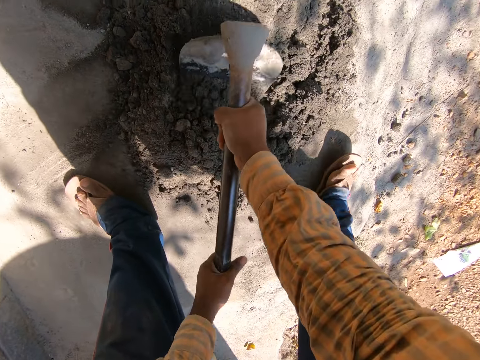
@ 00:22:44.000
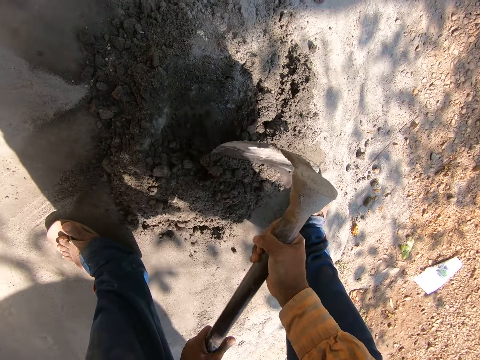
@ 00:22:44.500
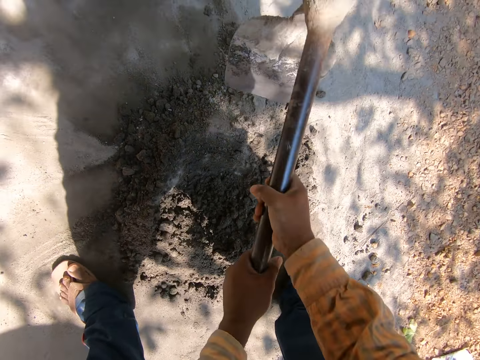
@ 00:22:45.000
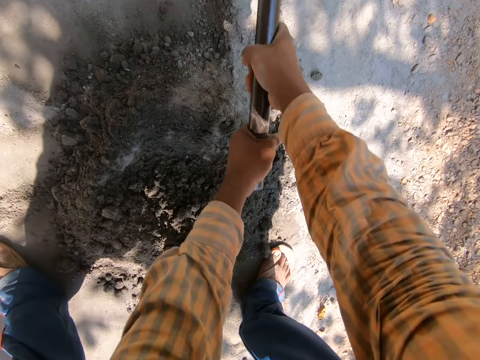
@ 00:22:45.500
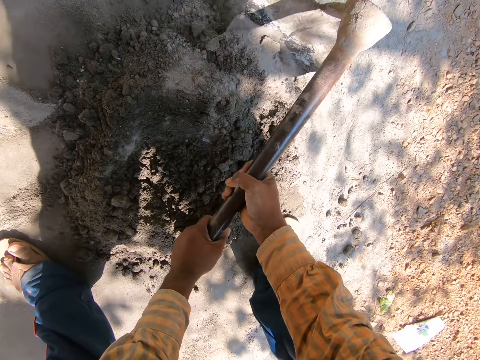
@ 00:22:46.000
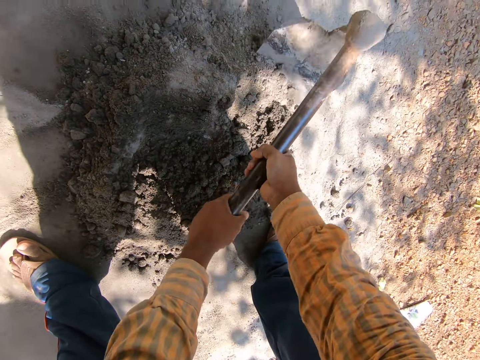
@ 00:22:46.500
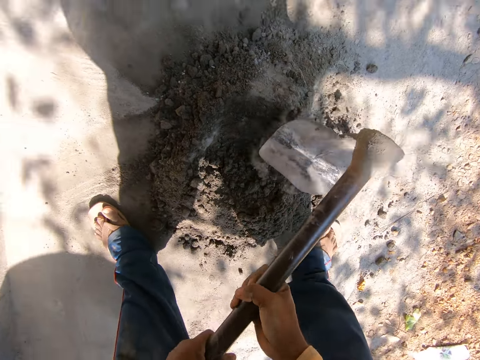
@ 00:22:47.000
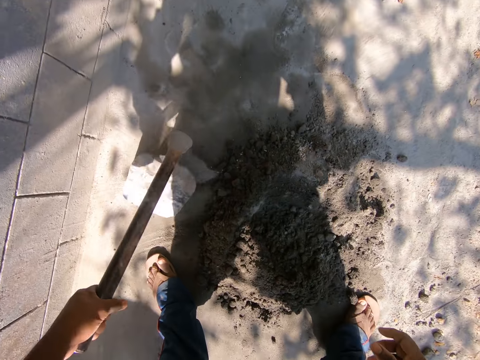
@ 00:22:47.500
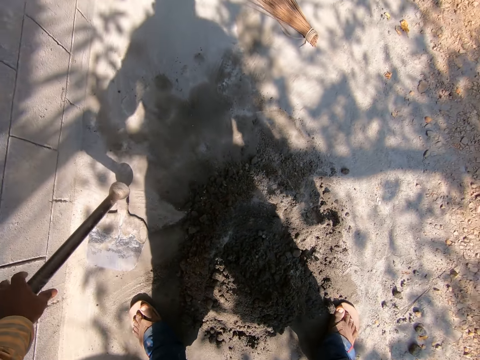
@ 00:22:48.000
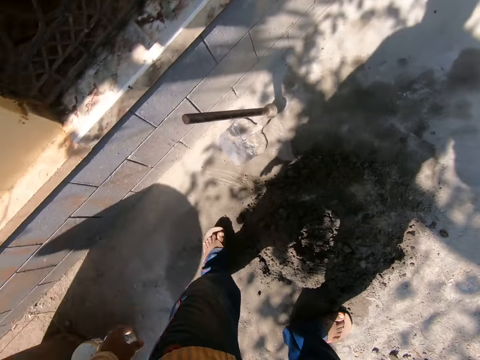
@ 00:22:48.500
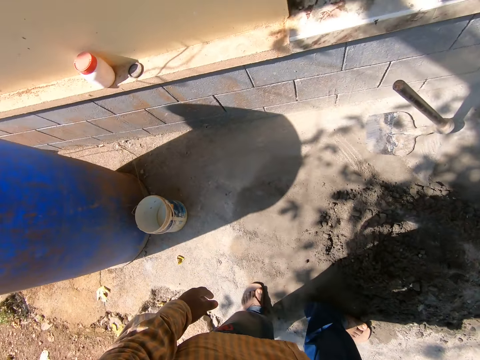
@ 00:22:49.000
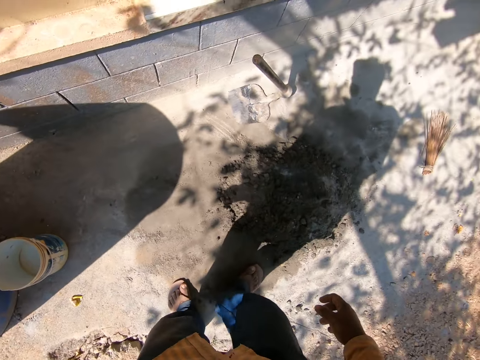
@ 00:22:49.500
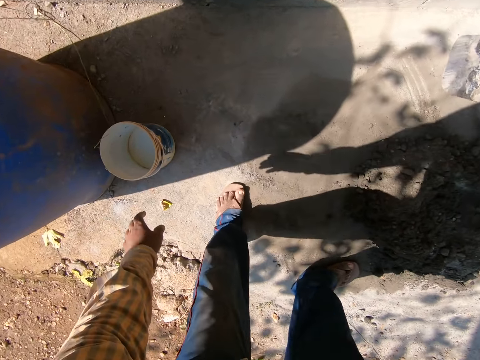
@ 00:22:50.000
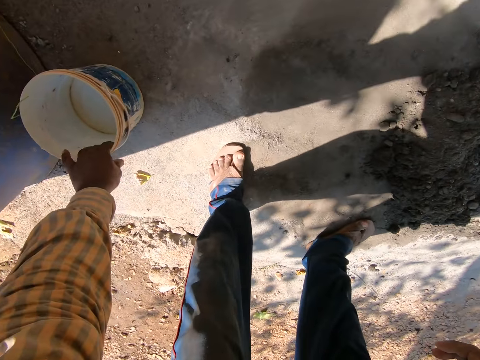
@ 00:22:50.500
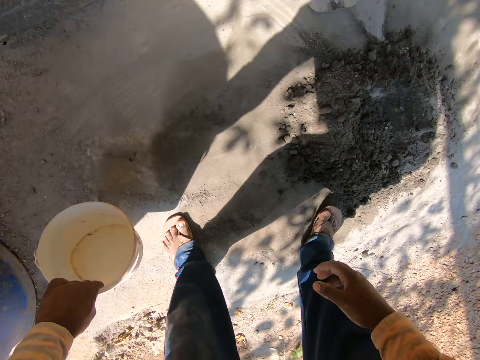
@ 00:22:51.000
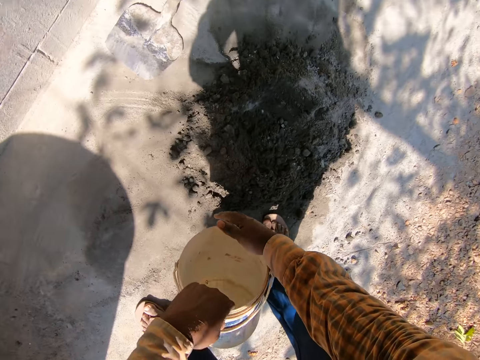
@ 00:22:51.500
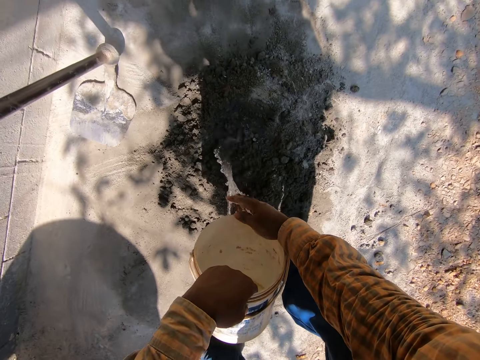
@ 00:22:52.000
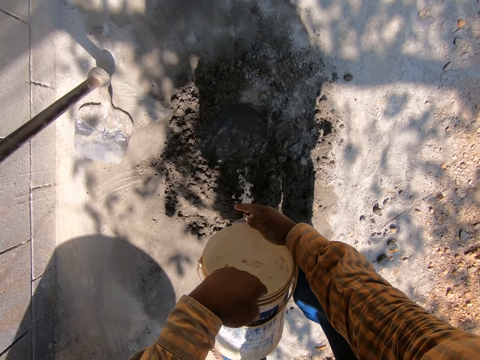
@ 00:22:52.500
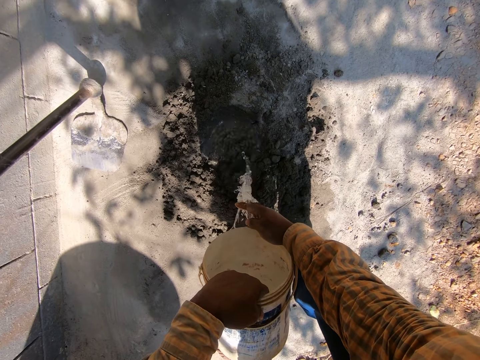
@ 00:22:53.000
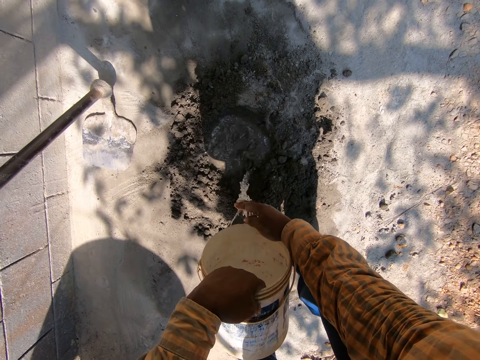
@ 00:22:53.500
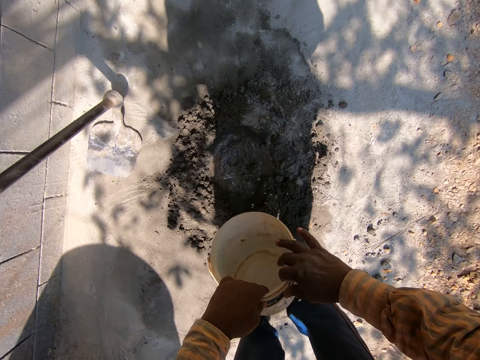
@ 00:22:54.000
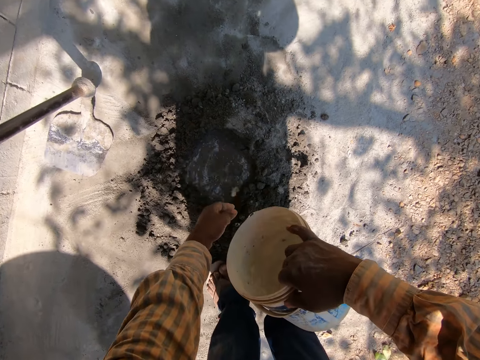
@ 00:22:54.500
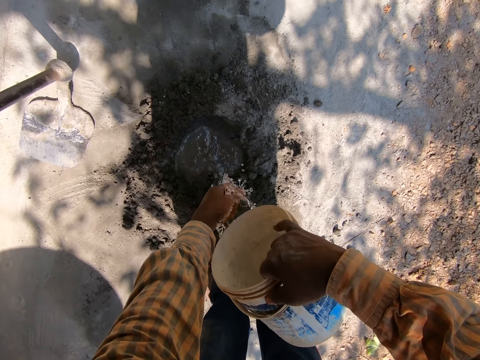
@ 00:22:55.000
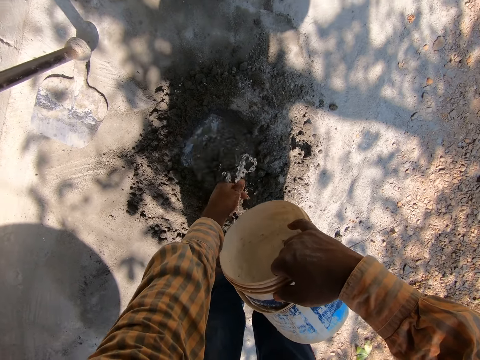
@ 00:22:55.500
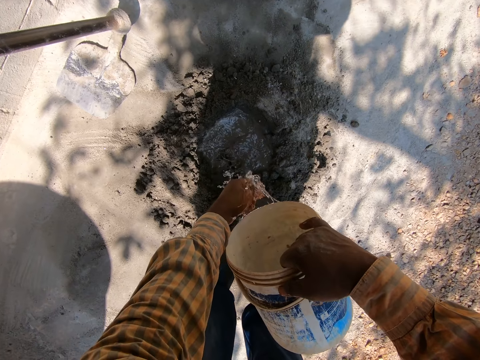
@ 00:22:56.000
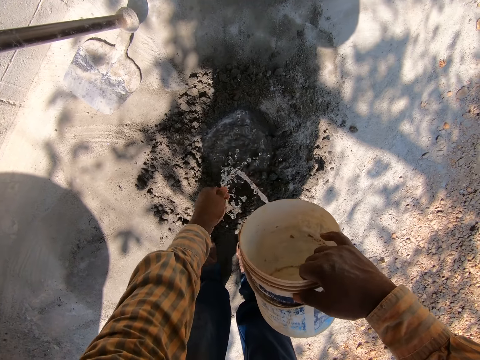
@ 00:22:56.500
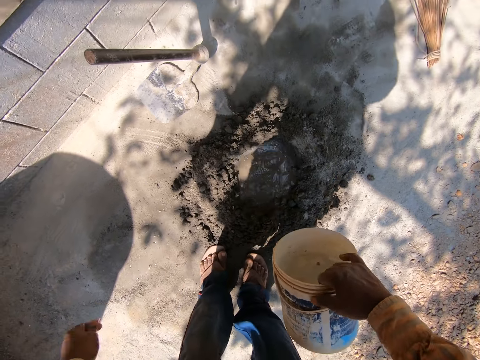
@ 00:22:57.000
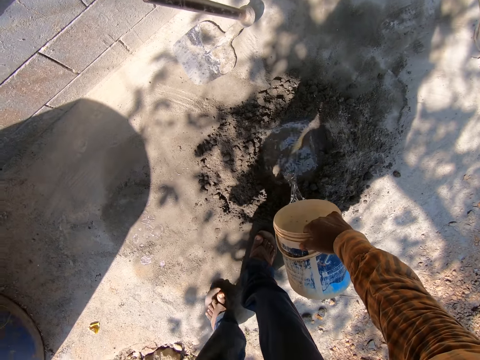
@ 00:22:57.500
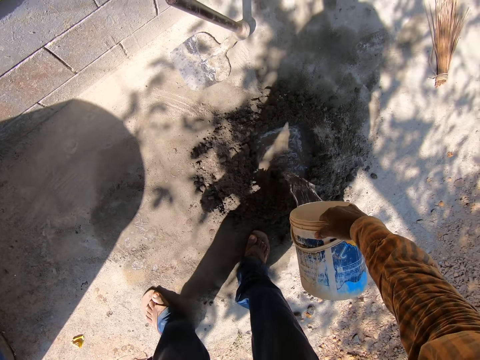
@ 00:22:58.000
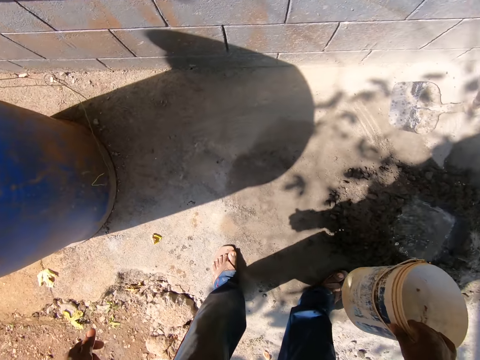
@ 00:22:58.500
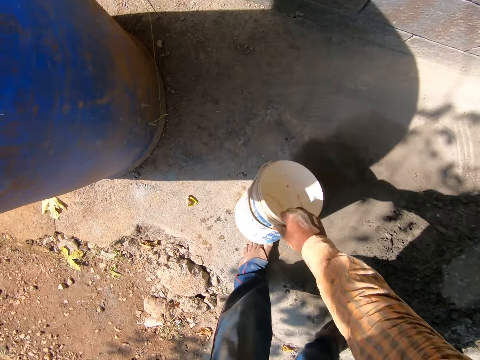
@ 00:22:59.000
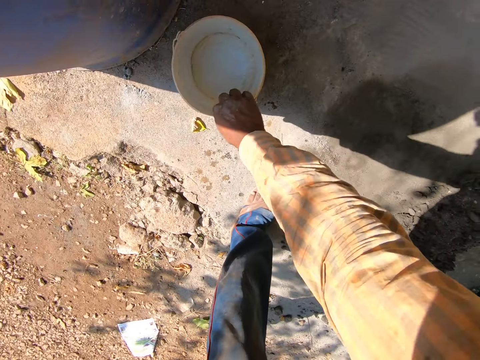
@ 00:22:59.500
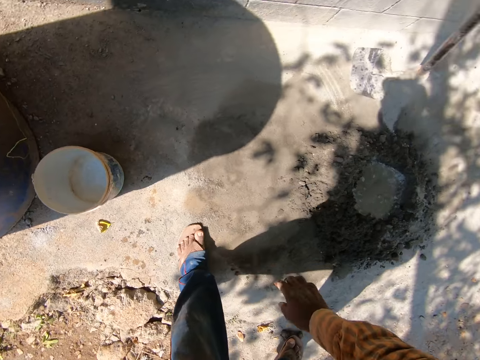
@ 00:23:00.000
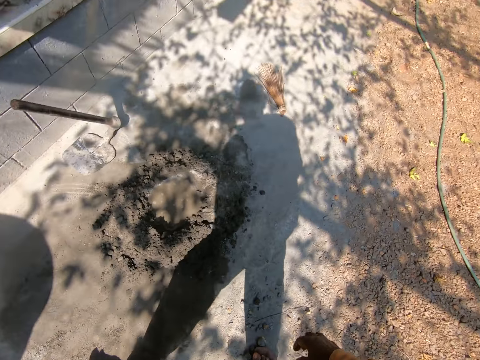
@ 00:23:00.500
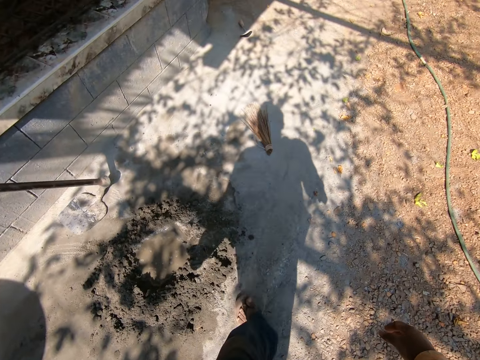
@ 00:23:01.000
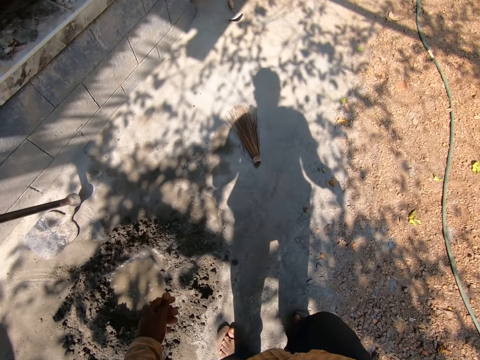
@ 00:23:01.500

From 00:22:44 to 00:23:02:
The camera wearer drops the hoe on the ground with his left hand. He looks at the ground. He picks up a bowl of water on the ground with his left hand. He rinses his right hand in the mortar with water from the bowl in his right hand. He pours water on the cement. He transfers the bowl of water to his right hand from his left hand. He washes his left hand with water from the bowl in his right hand. He pours water in the mortar with the bowl in his right hand. He puts down the bowl of water on the ground with his right hand.

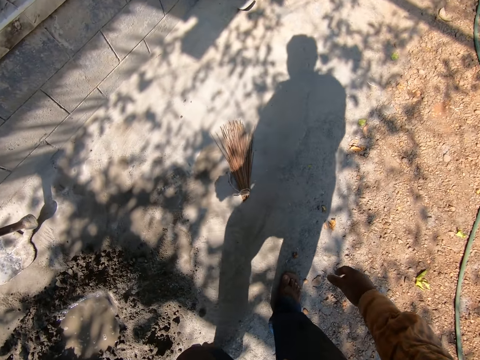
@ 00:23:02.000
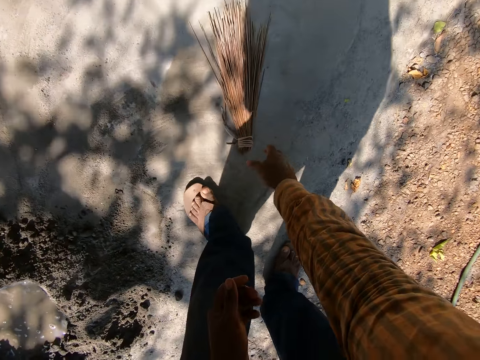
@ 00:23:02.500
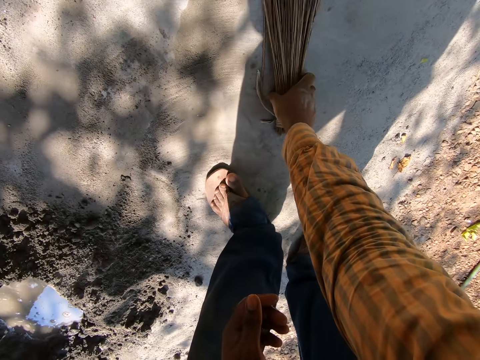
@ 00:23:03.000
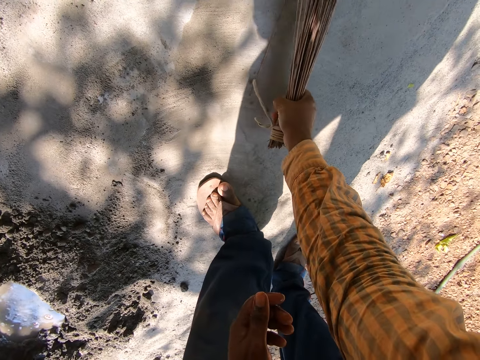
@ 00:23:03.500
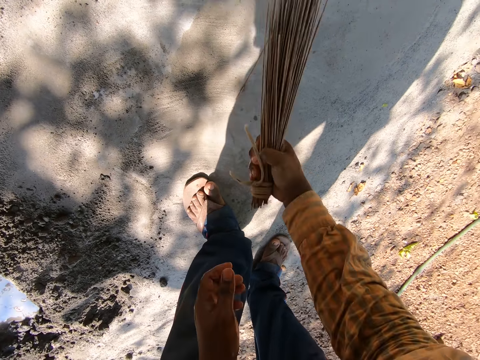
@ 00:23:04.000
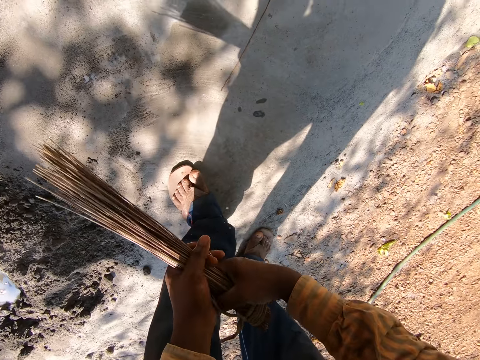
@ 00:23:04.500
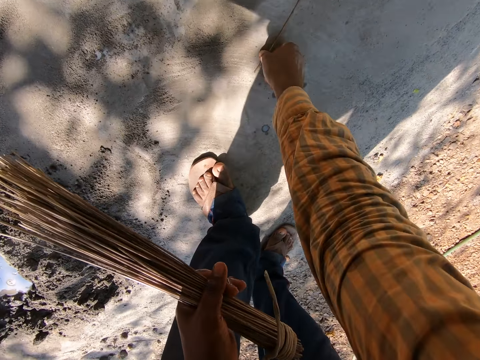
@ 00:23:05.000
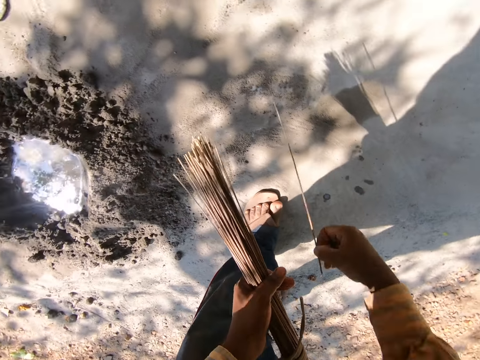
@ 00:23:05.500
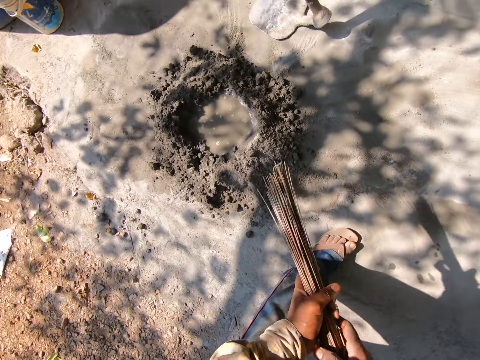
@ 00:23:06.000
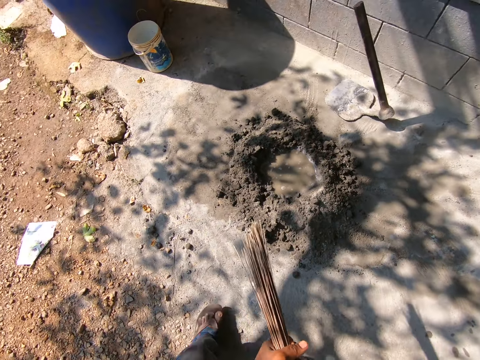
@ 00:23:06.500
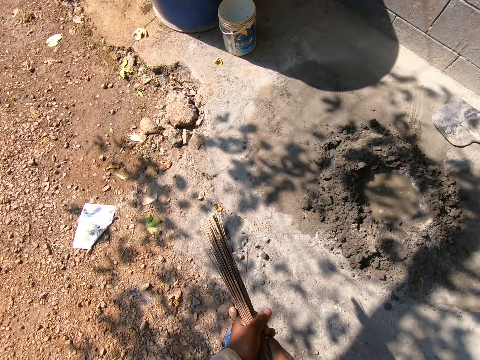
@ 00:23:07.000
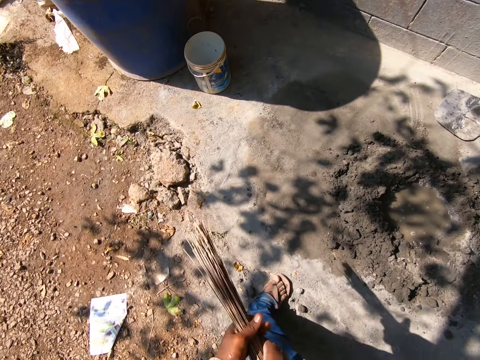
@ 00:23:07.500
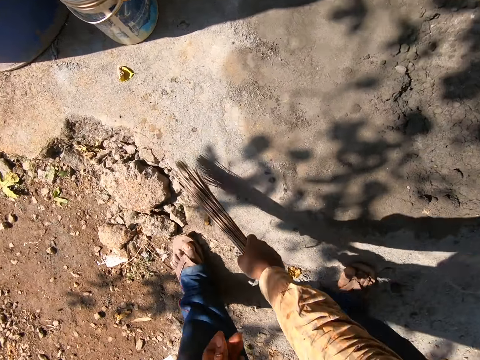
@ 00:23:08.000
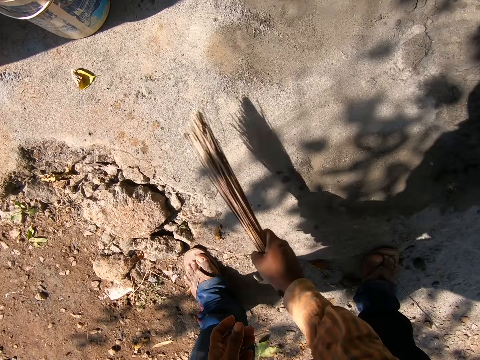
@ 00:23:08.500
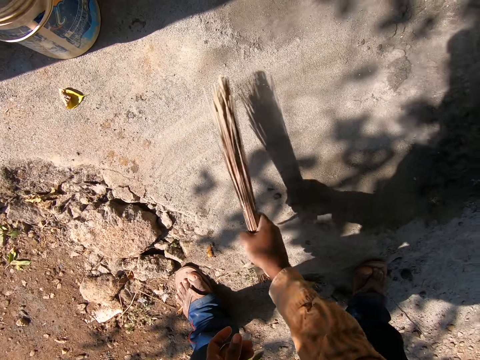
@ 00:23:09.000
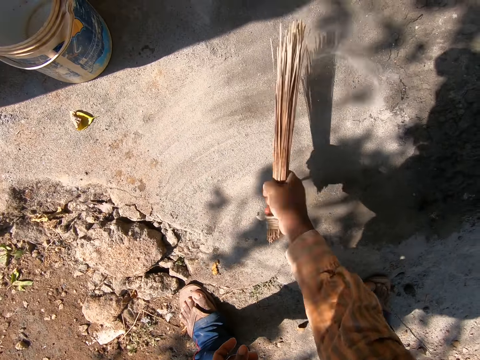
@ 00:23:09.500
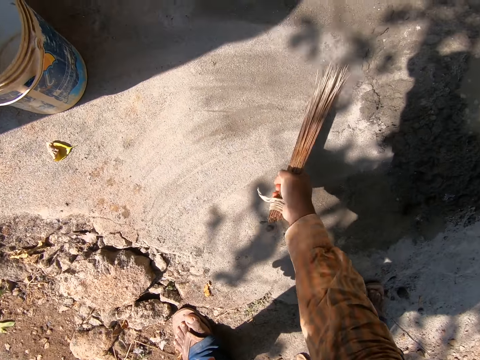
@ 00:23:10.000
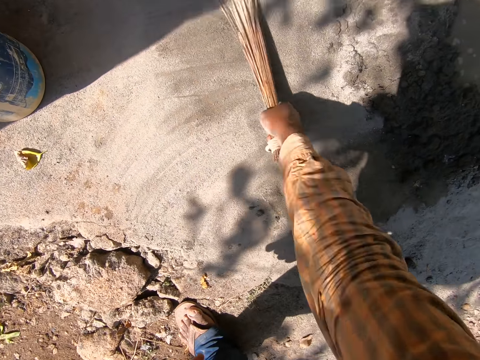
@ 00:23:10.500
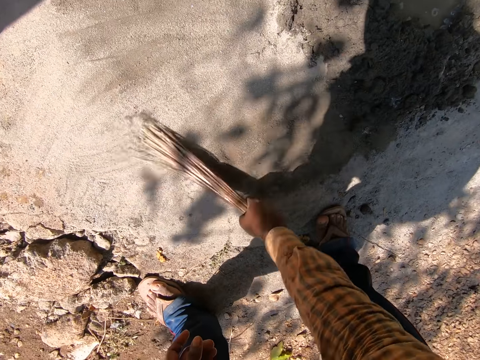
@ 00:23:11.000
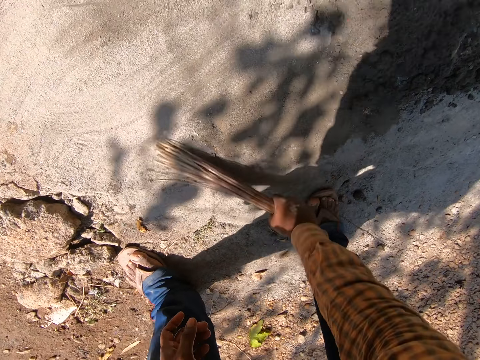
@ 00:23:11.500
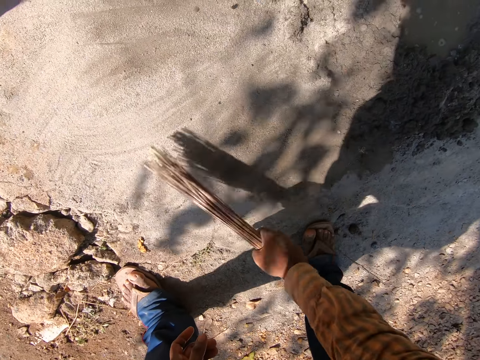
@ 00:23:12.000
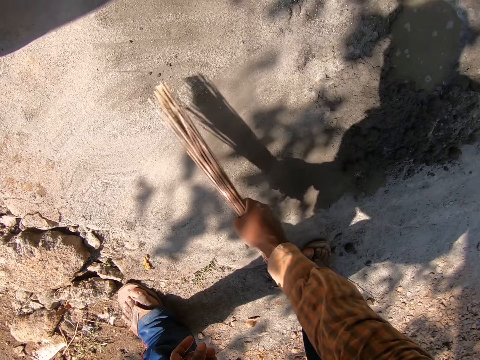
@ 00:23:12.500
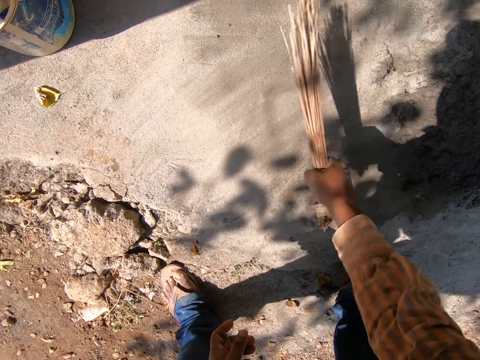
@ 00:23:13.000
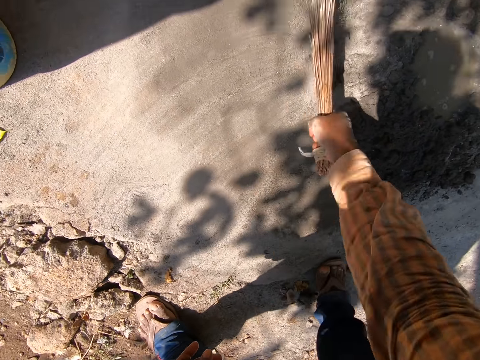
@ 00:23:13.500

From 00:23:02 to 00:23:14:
The camera wearer picks up a broom on the ground with his right hand. He transfers the broom to his left hand from his right hand. He holds the broom with the other hand. He picks up a broom stick on the ground with his right hand. He transfers the broom stick to his left hand from his right hand. He walks on the compound. He sweeps the mortar on the ground with the broom in his right hand.
